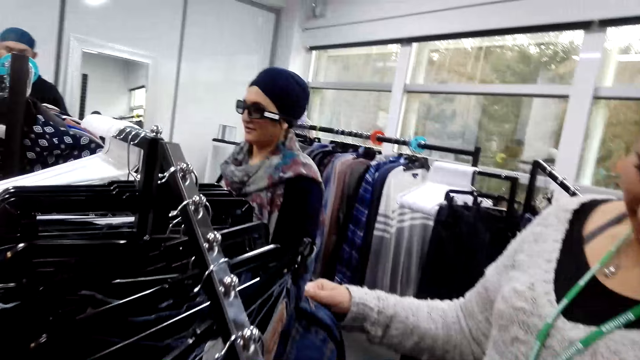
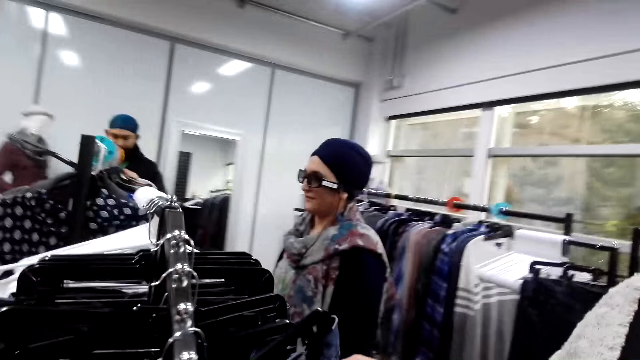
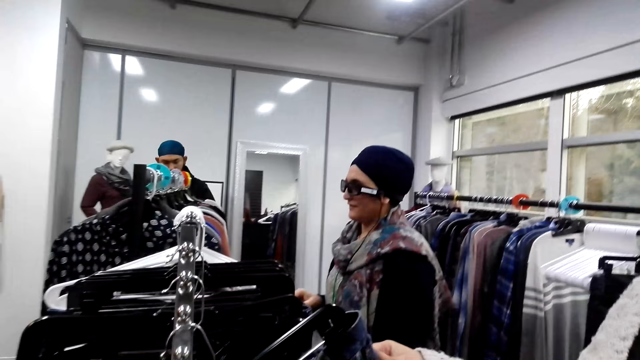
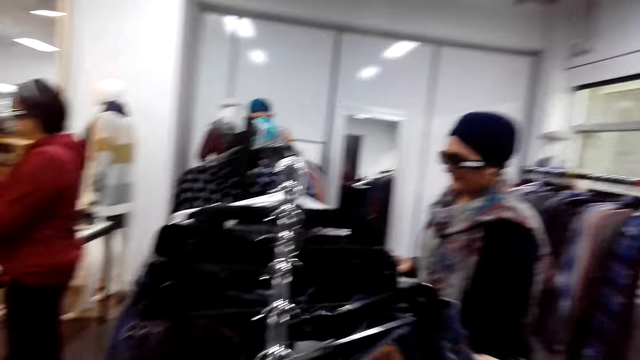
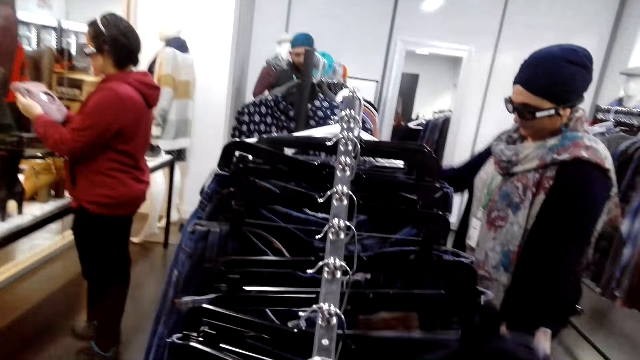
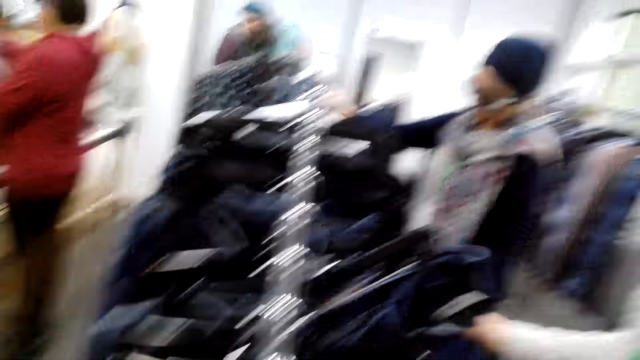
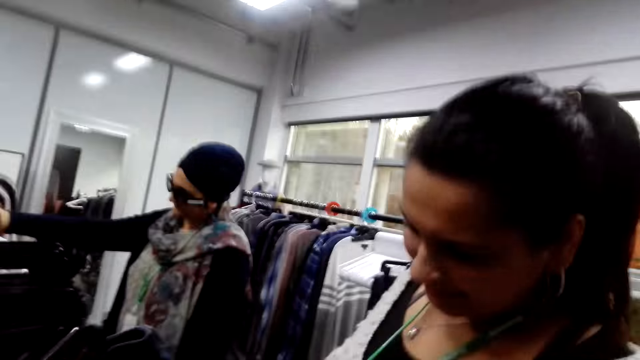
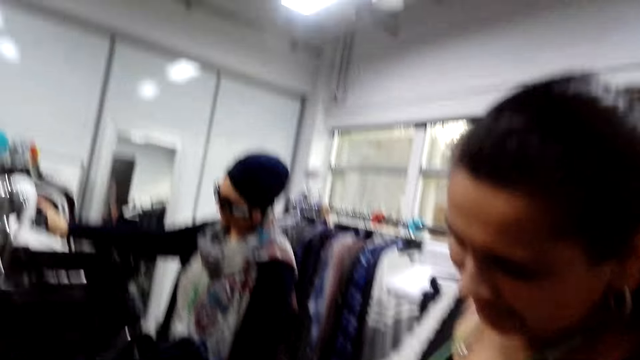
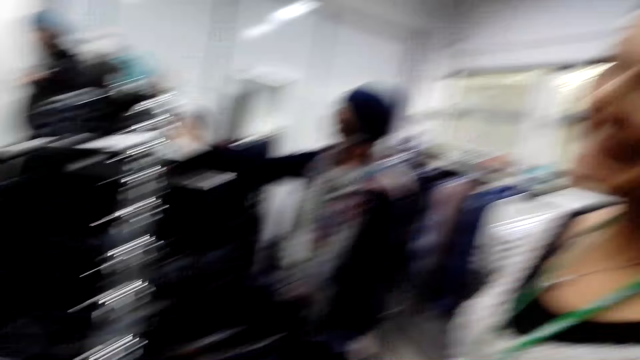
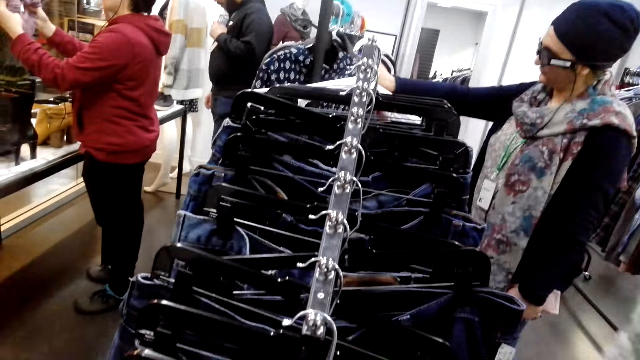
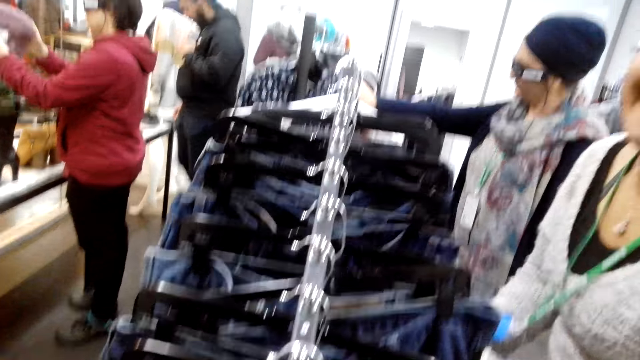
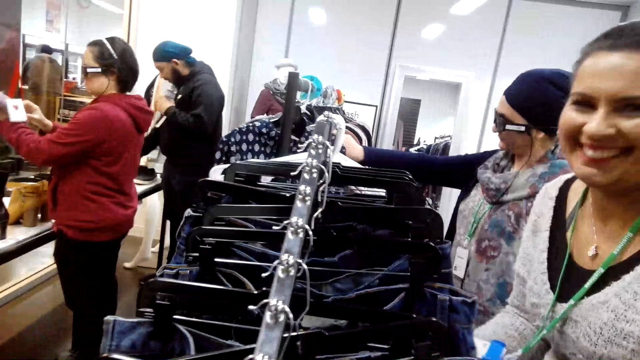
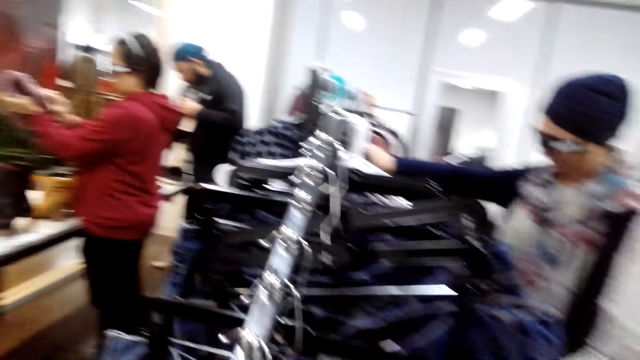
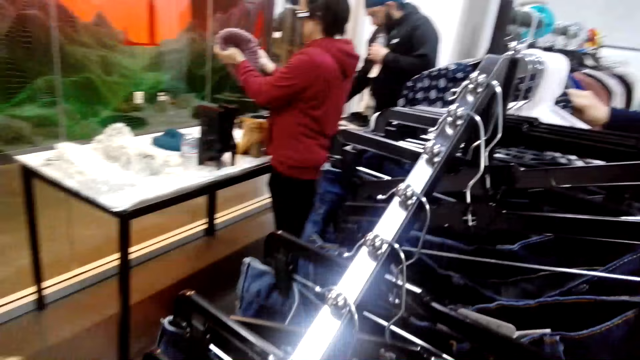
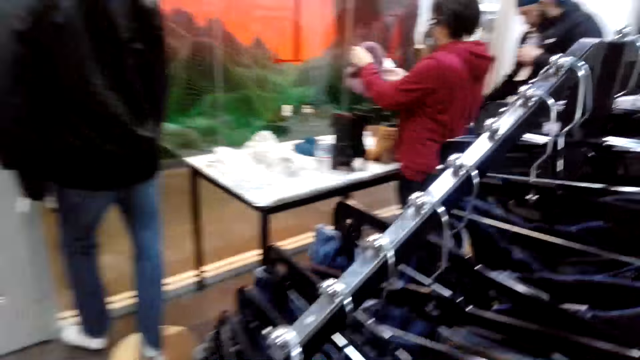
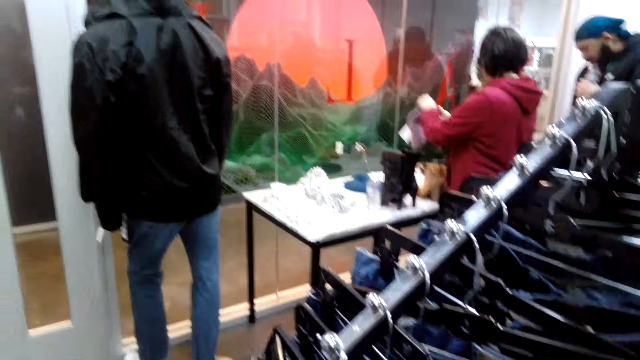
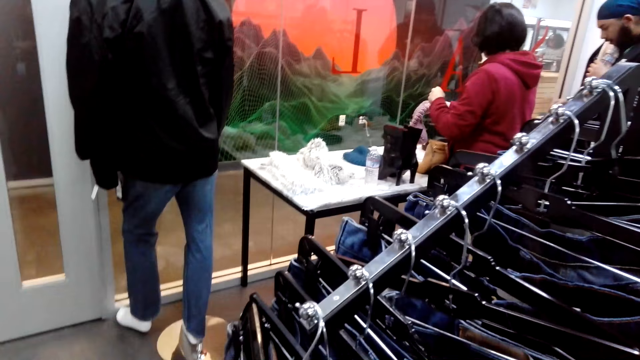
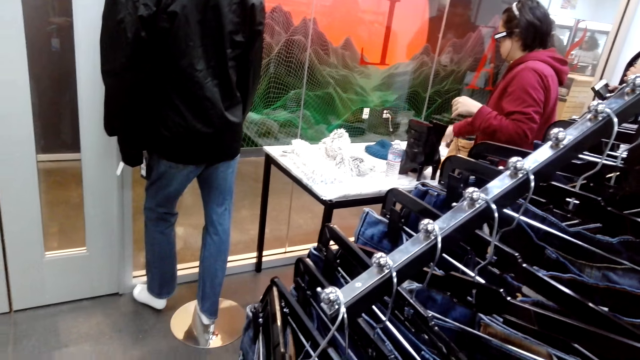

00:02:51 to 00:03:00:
The camera wearer looks around. They talk to a person. They look at the person. They look at the jeans trousers.

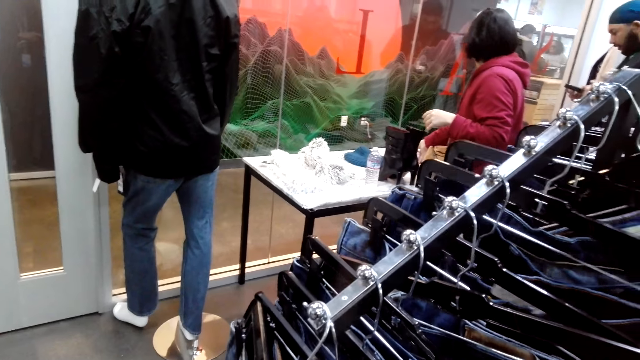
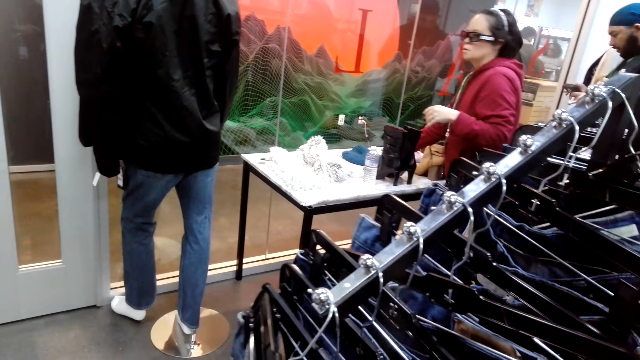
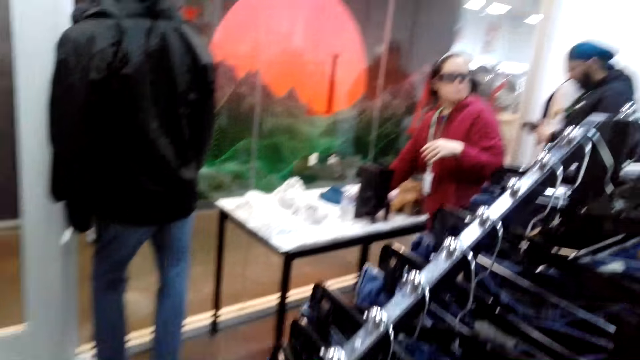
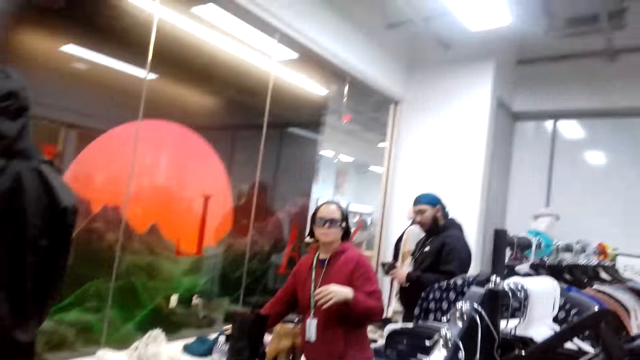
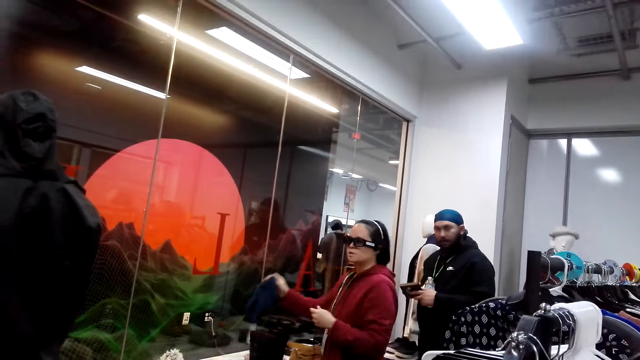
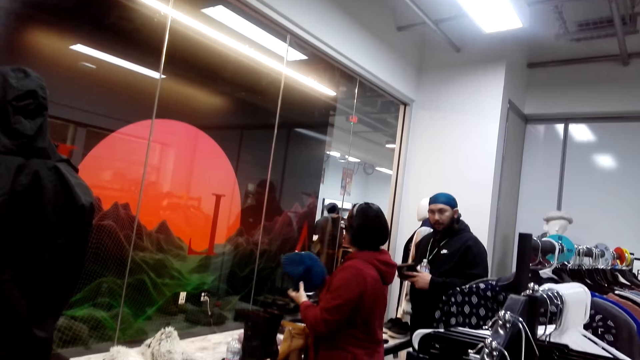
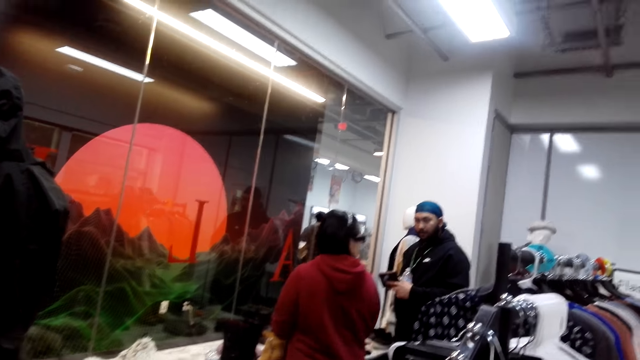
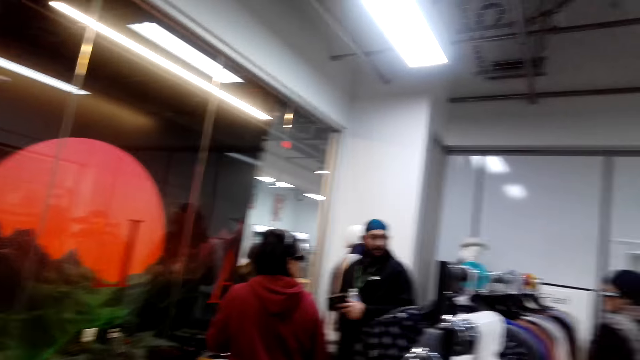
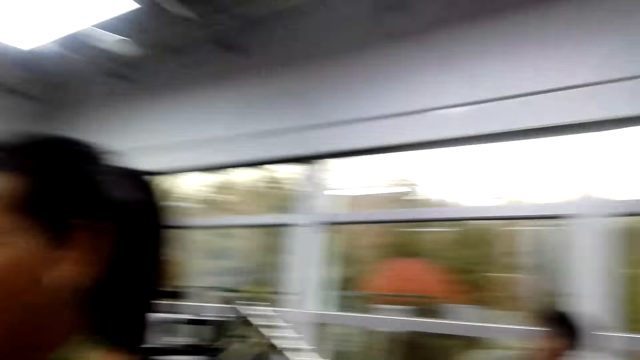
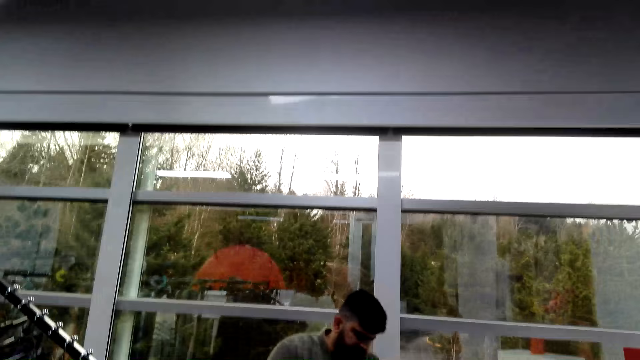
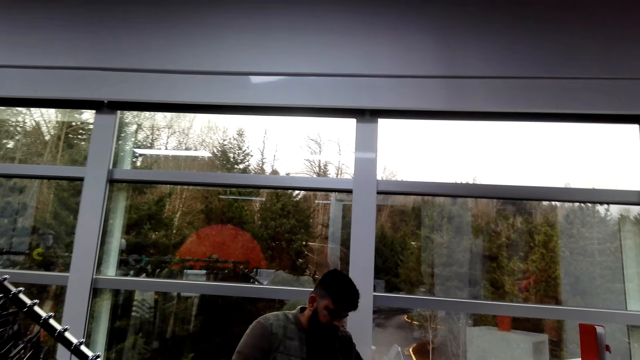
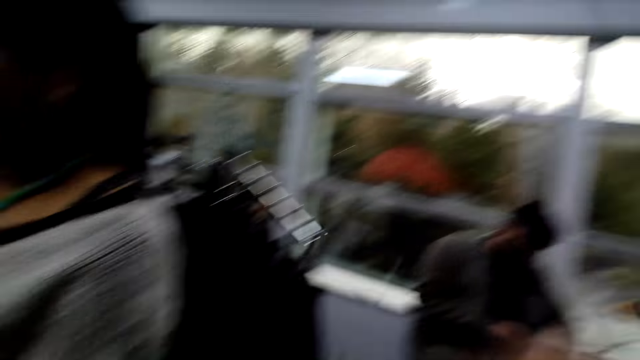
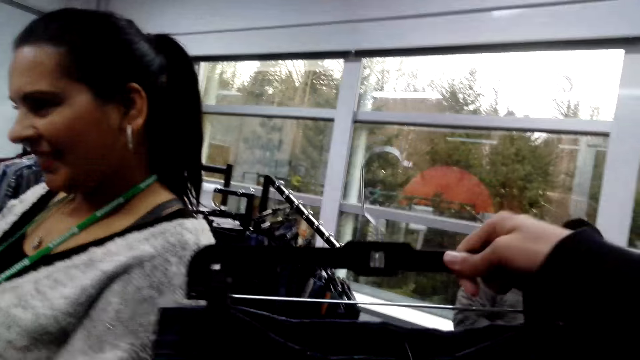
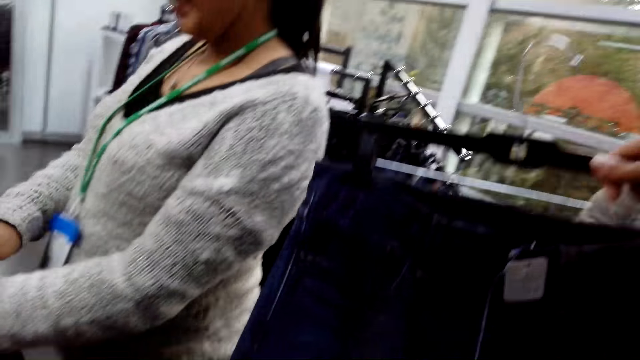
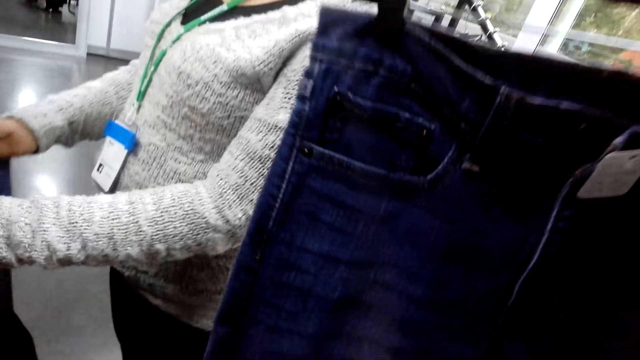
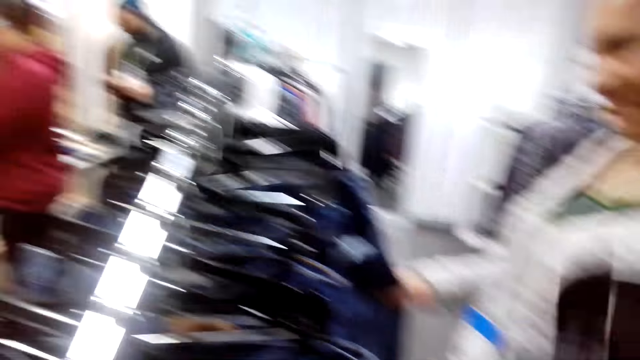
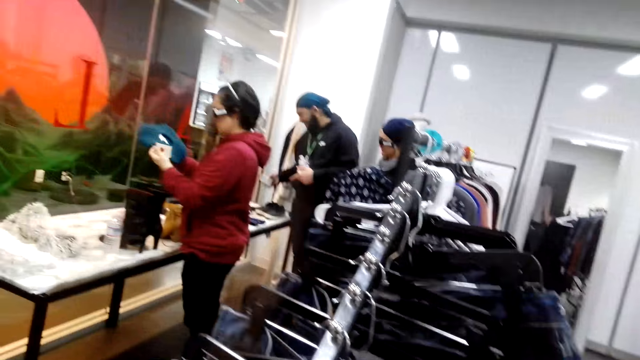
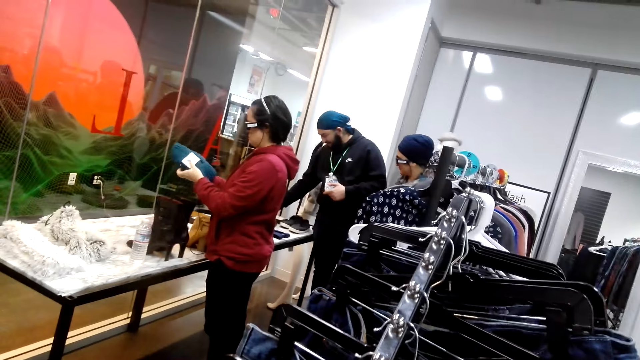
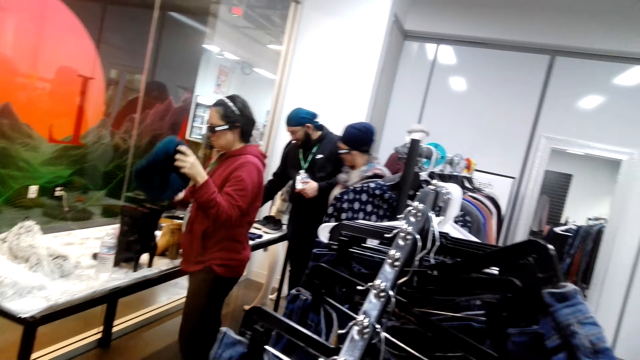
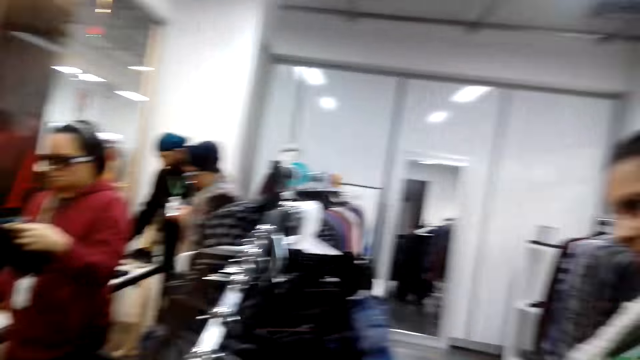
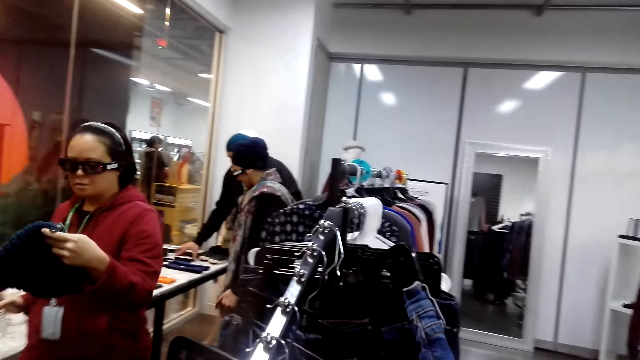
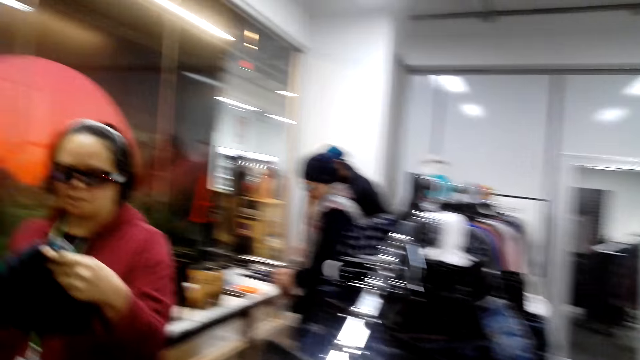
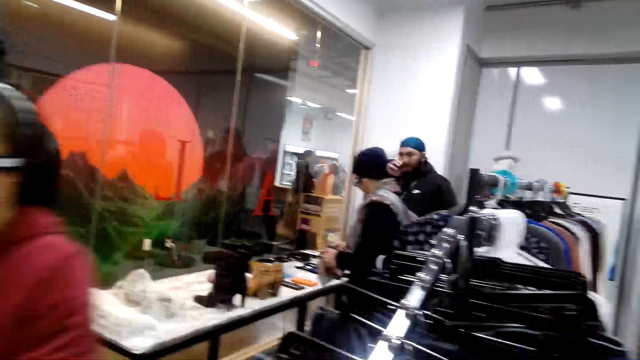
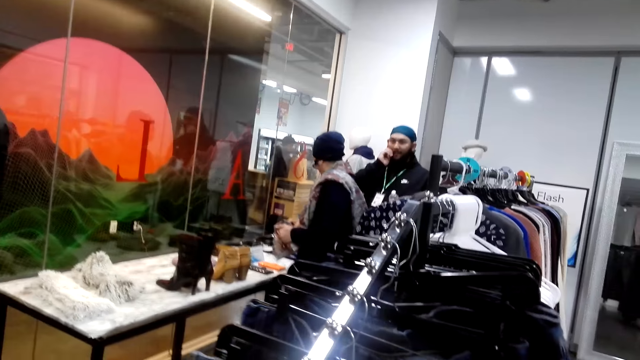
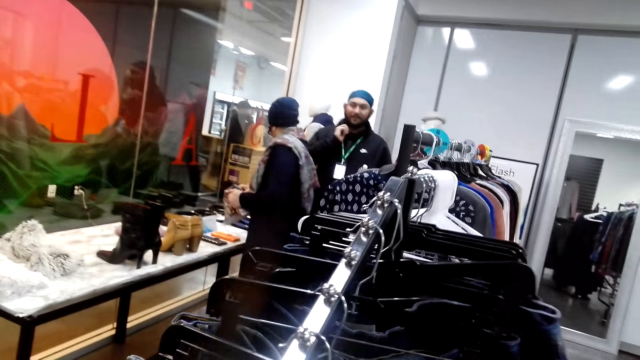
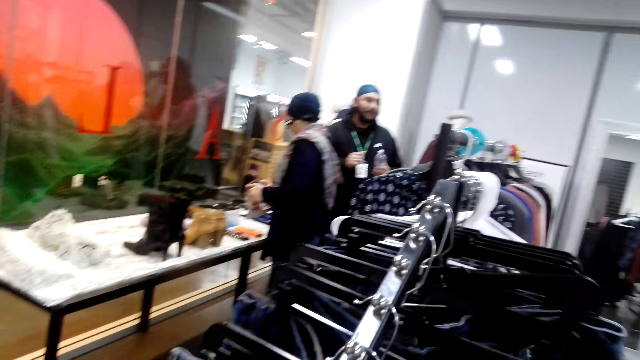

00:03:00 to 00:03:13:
The camera wearer looks around. A person shops. The camera wearer samples a trouser. They lift the jeans trouser and look at the jeans trouser. They look around. The person moves around.
